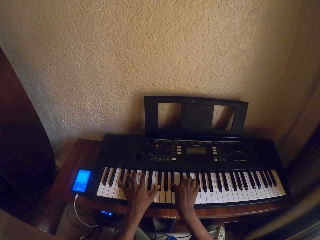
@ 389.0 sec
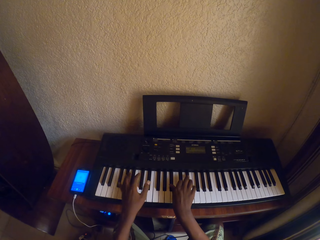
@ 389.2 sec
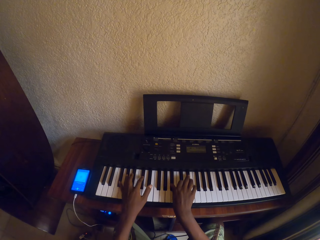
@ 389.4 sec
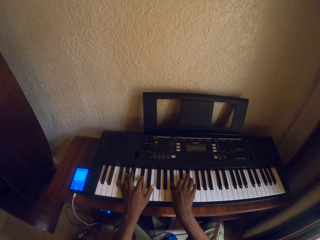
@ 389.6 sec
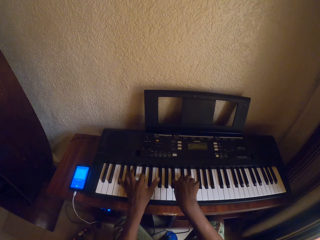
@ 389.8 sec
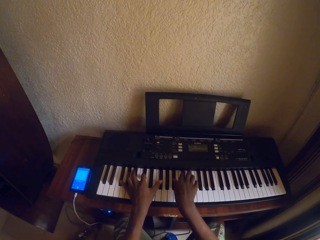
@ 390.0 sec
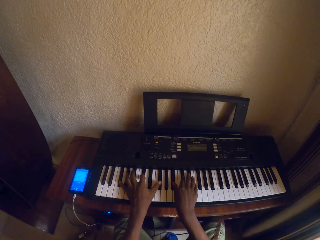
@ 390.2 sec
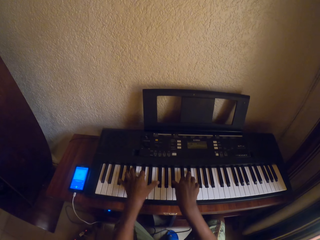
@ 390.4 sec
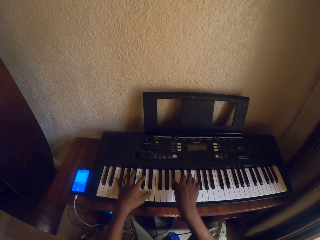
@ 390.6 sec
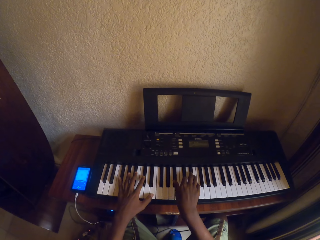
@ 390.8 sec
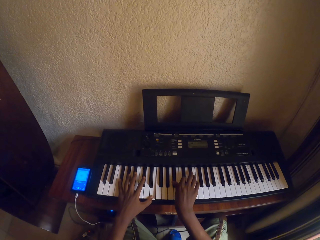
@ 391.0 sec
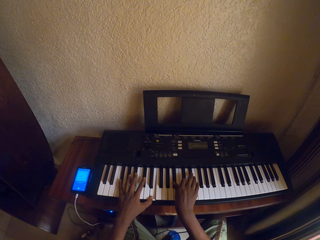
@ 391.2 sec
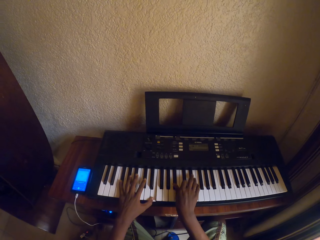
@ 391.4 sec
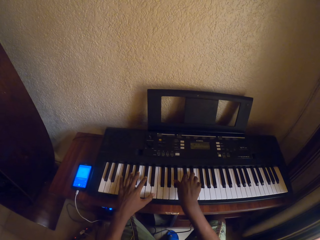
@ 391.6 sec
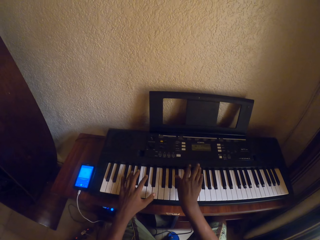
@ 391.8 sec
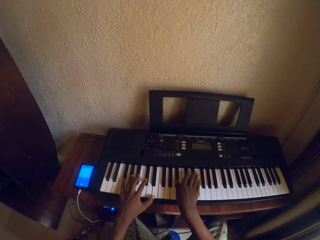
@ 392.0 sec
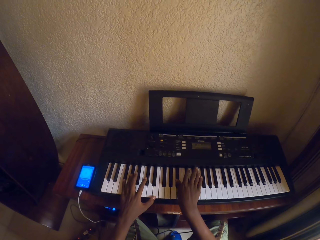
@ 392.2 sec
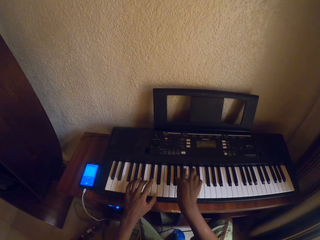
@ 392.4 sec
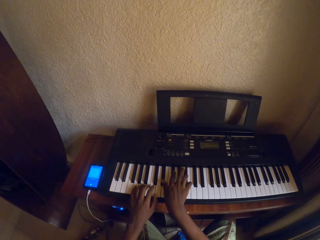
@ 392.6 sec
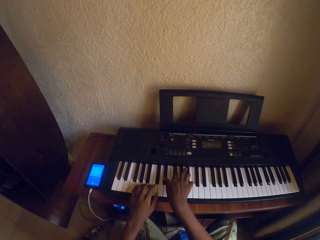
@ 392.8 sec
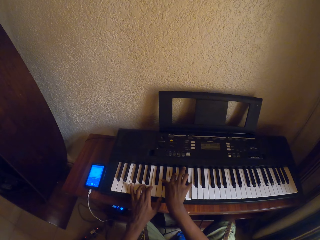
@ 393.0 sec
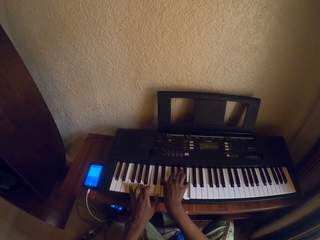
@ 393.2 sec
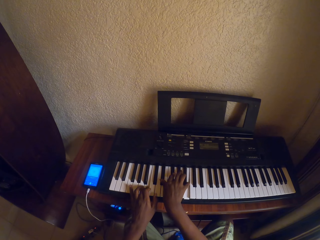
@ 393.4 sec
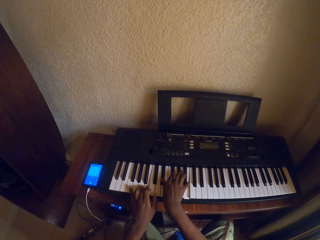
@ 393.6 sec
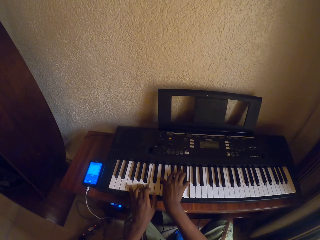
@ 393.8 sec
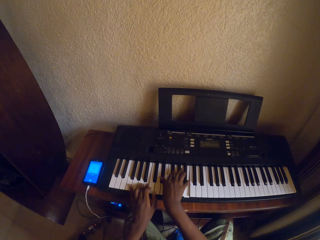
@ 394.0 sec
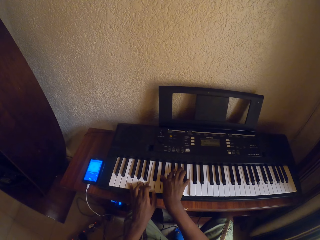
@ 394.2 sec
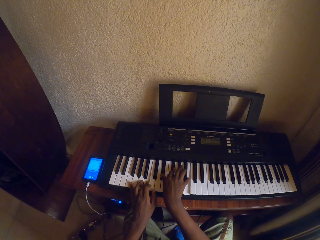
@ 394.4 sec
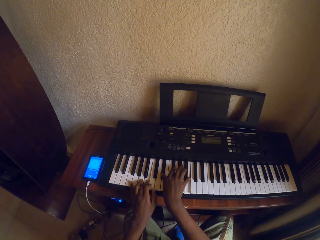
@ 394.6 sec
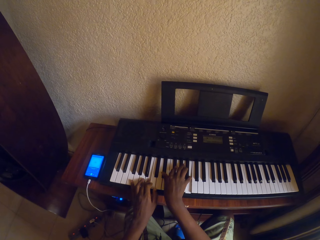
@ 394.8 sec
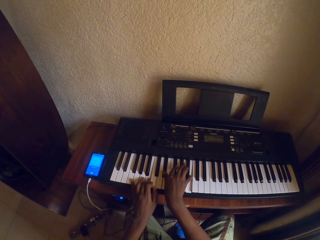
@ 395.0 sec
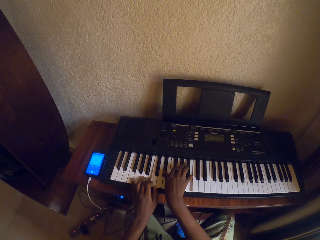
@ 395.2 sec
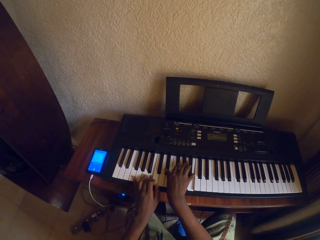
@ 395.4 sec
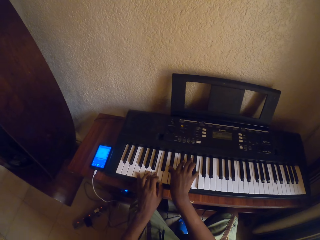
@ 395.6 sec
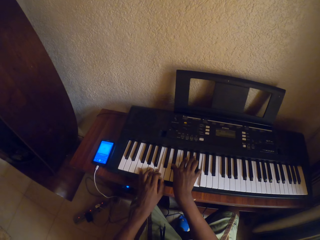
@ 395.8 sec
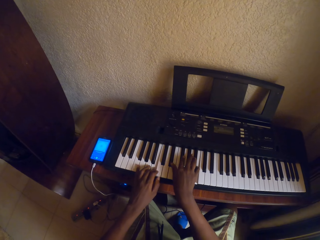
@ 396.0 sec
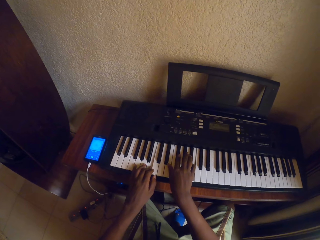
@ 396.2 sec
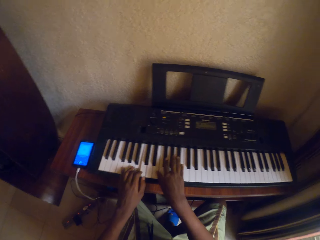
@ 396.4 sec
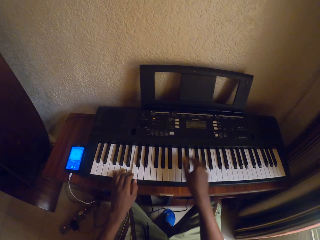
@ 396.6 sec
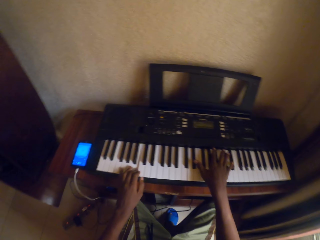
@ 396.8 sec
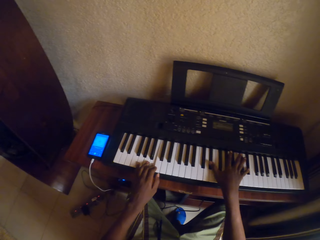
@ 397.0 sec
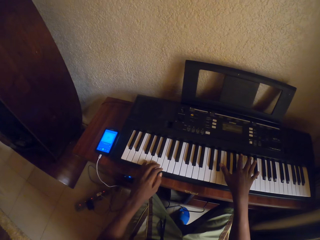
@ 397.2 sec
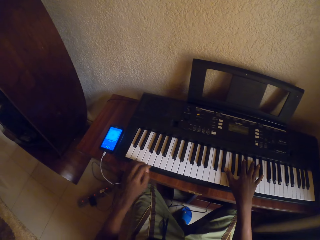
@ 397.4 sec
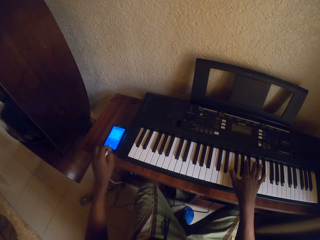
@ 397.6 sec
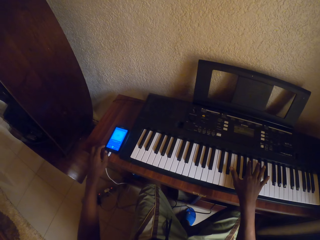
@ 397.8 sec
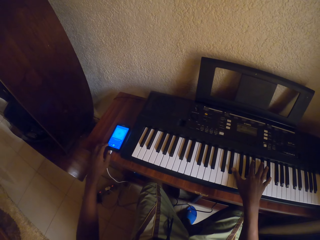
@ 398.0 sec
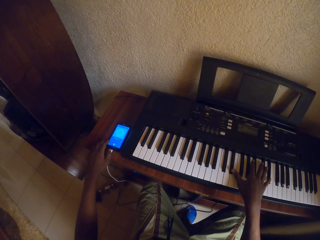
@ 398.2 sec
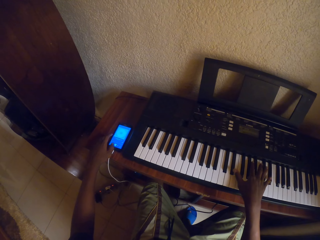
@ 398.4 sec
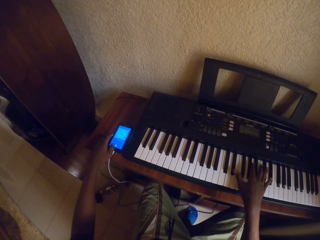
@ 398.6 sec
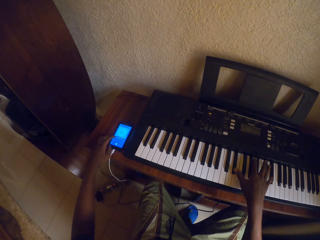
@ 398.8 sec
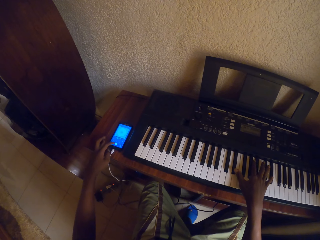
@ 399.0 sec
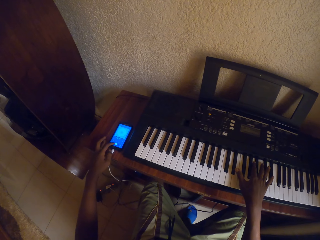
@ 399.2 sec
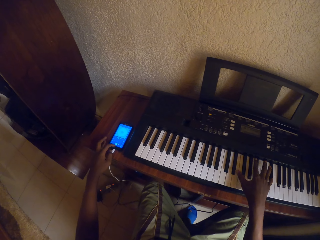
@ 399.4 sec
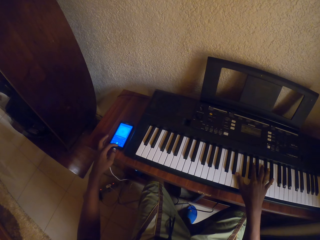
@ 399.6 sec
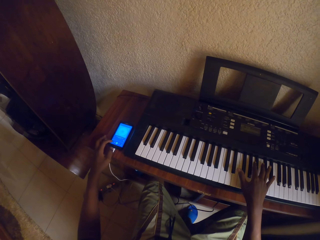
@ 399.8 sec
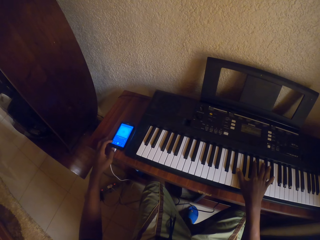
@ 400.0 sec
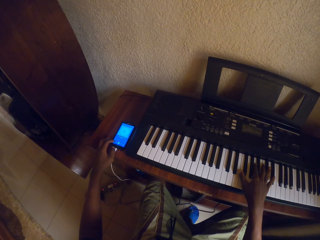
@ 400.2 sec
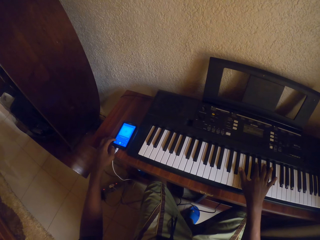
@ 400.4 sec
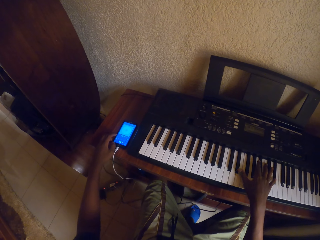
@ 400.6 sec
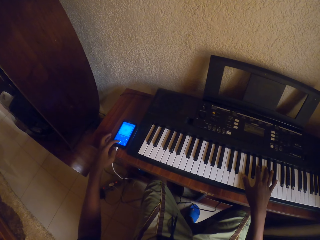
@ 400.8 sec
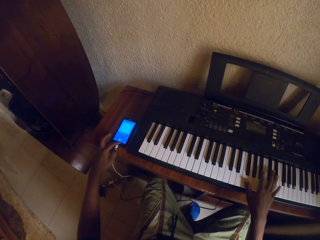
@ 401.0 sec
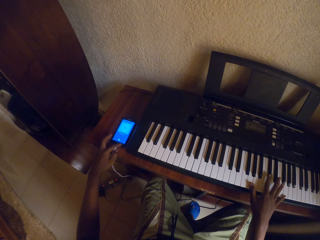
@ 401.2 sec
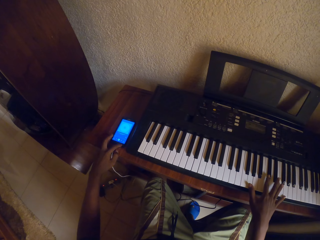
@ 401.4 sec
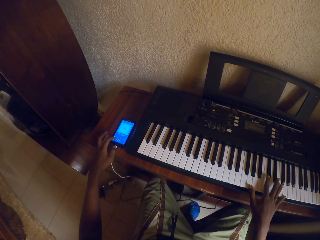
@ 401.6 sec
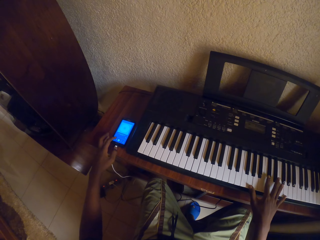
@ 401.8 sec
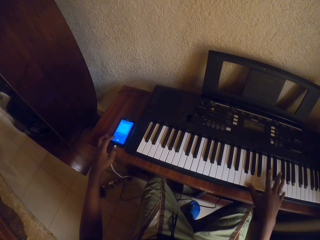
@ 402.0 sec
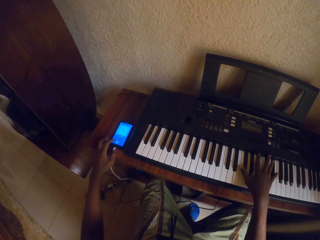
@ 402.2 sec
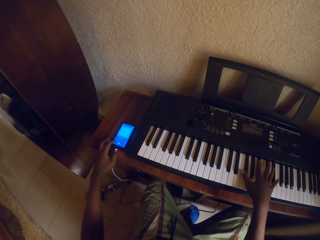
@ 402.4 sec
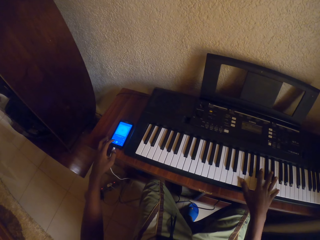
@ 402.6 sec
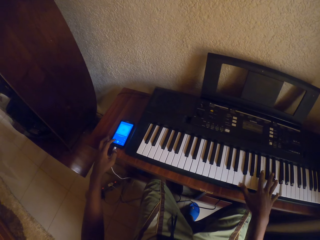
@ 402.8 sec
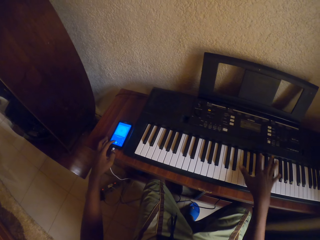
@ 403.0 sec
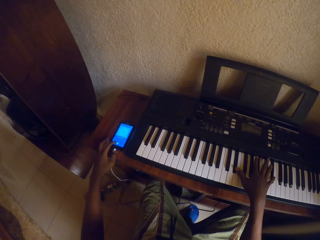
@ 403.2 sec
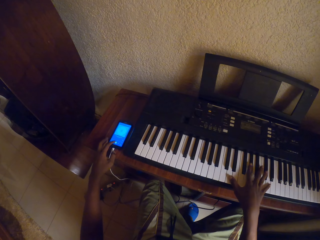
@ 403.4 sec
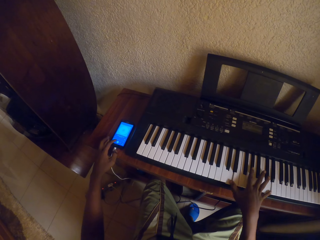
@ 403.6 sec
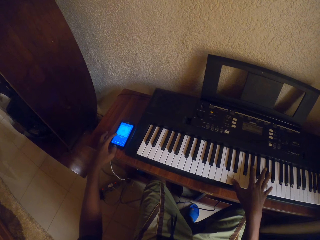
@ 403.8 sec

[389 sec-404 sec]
The camera wearer plays the keyboard with both hands. They scroll the phone with the left hand.

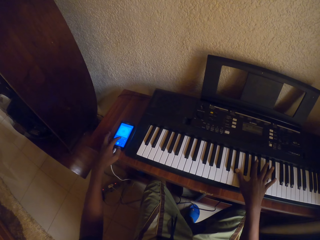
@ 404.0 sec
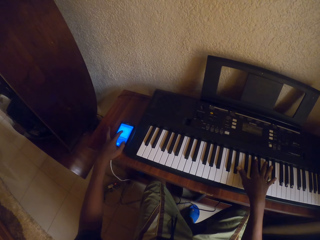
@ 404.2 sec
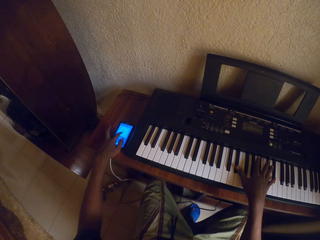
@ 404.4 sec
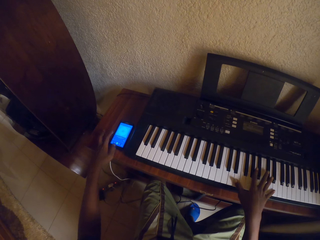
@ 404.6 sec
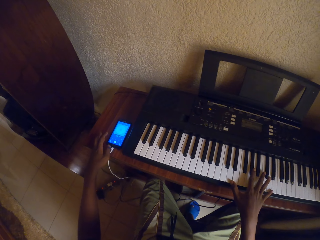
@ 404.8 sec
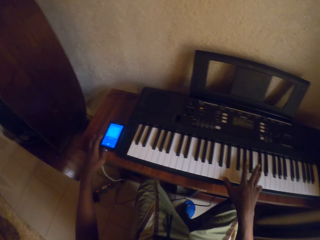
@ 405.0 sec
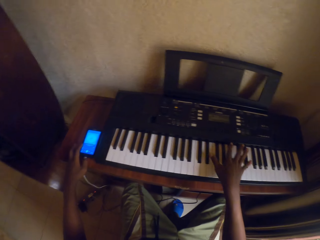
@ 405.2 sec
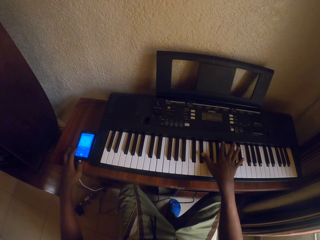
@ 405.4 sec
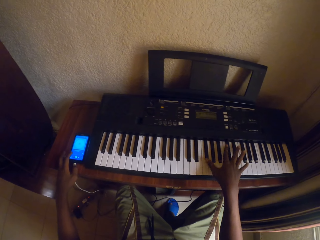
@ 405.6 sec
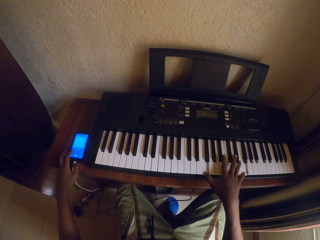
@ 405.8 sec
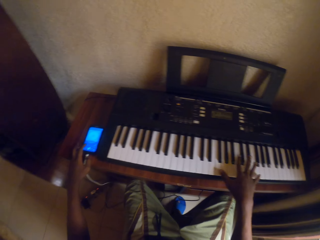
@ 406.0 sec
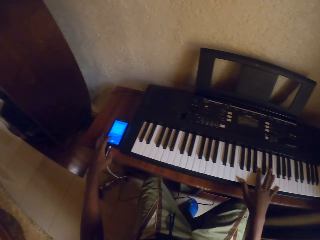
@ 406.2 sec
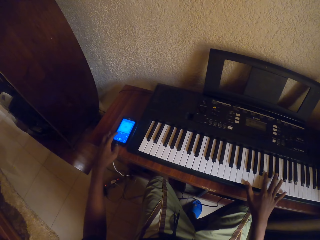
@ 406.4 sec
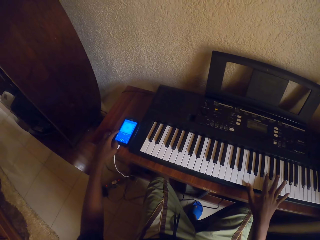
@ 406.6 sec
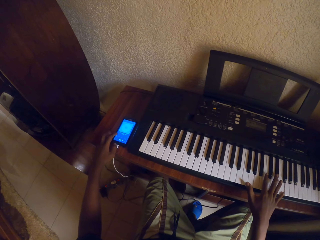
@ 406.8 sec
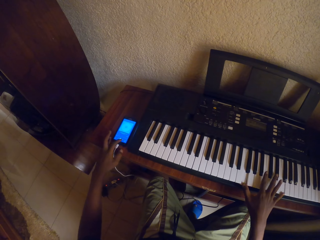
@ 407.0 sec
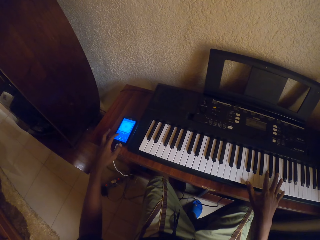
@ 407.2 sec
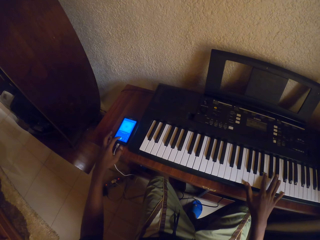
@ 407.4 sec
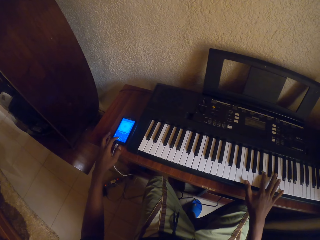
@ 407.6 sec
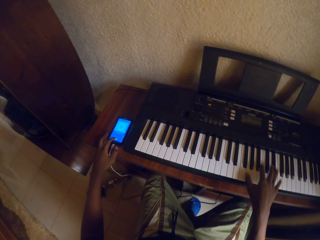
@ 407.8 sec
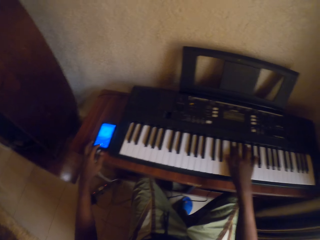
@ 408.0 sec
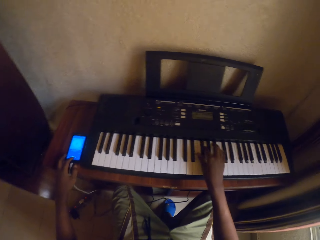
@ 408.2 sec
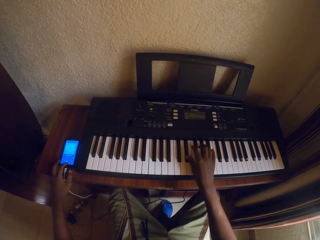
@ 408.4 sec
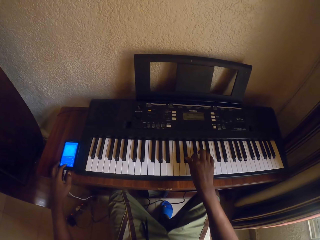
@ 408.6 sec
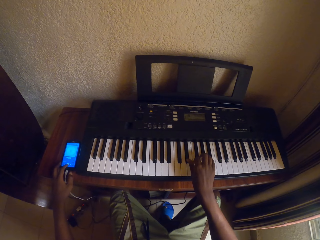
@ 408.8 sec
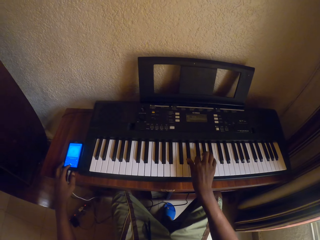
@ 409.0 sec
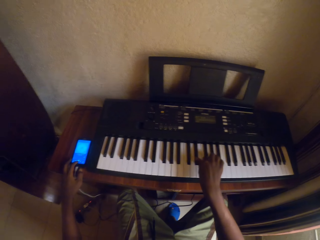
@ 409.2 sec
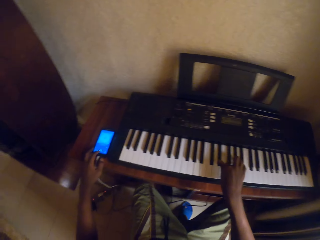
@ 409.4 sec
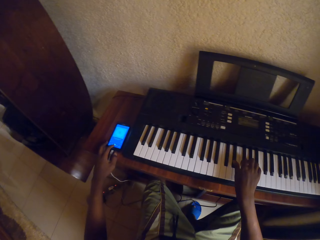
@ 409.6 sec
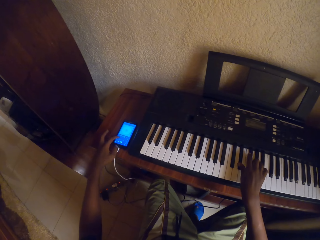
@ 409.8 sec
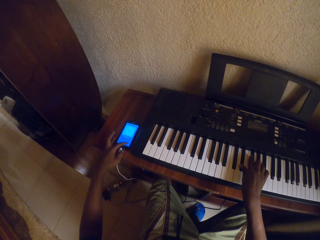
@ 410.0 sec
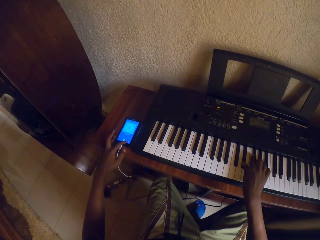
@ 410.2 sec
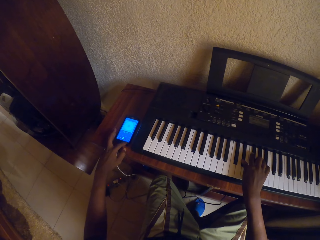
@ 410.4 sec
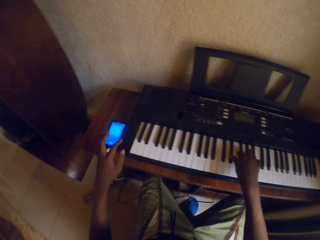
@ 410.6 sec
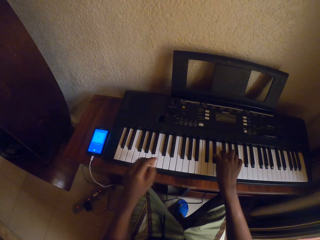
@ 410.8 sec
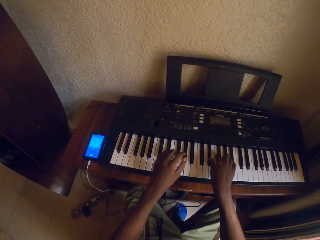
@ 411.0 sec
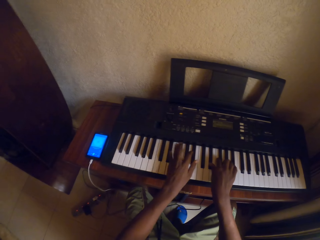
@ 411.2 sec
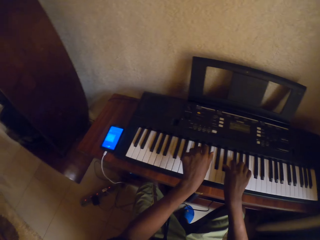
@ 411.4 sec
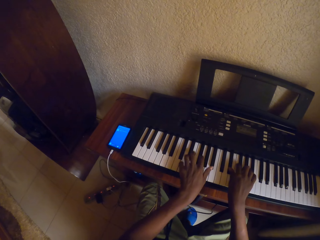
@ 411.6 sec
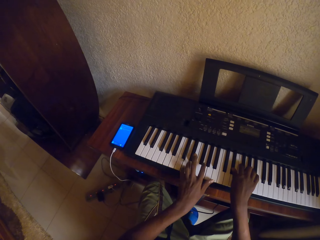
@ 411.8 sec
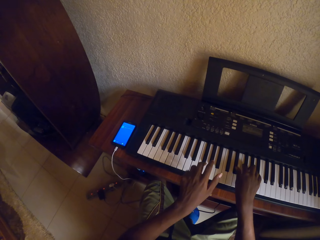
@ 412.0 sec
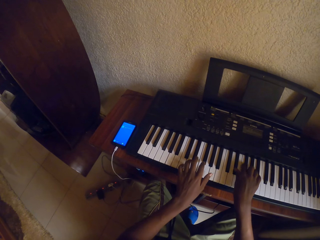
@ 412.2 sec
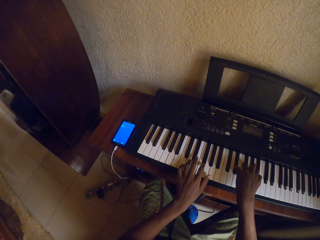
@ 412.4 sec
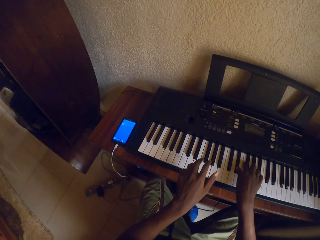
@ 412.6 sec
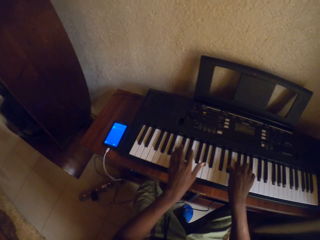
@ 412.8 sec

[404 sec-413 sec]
The camera wearer plays the keyboard with the right hand.
